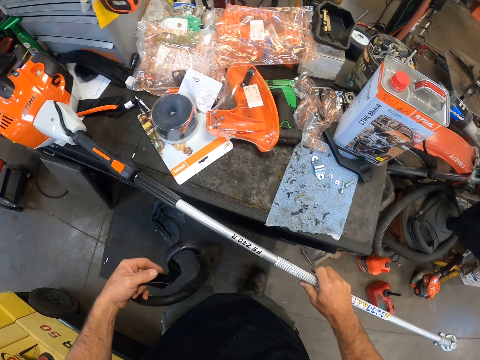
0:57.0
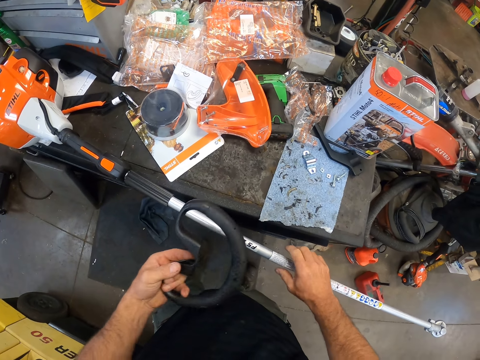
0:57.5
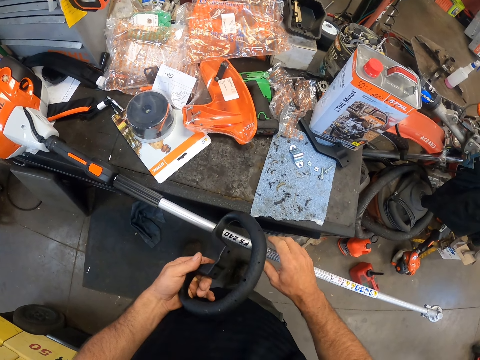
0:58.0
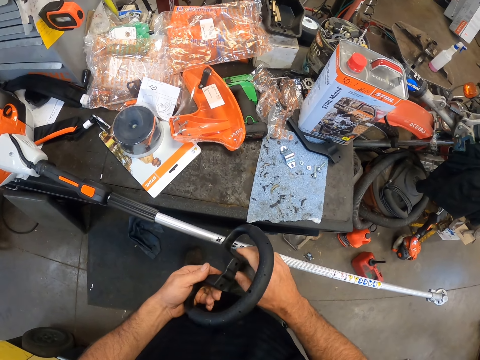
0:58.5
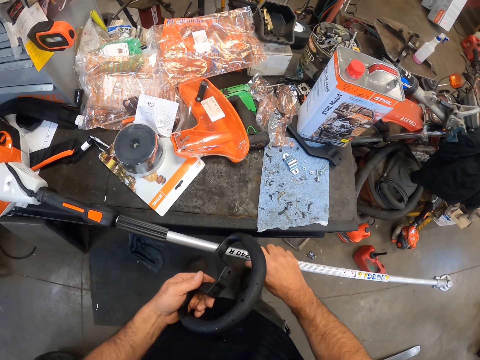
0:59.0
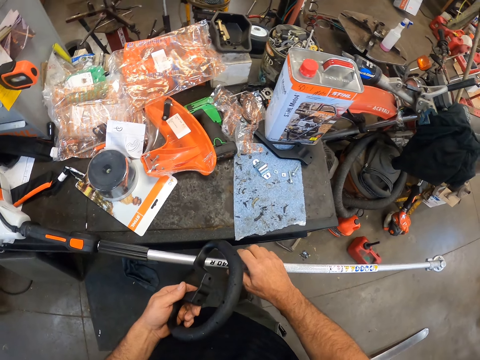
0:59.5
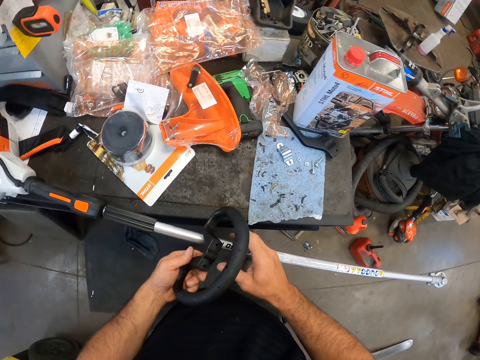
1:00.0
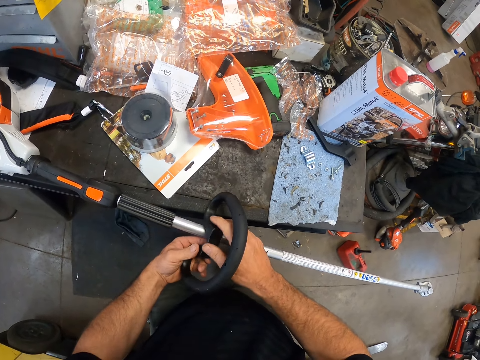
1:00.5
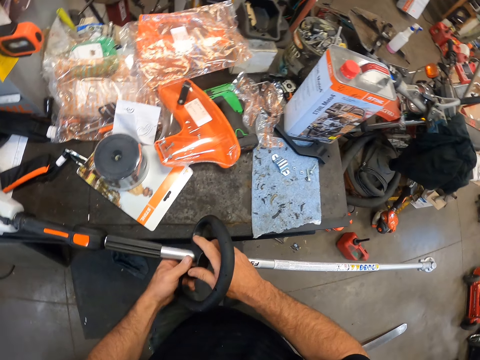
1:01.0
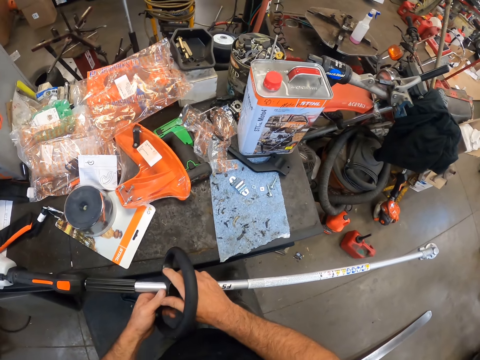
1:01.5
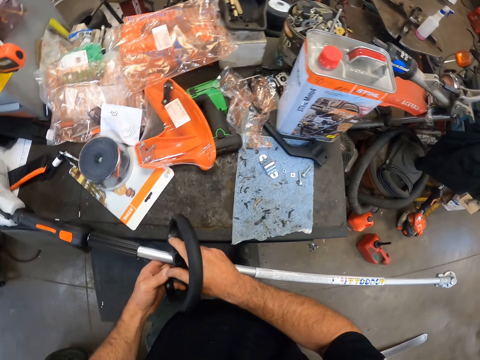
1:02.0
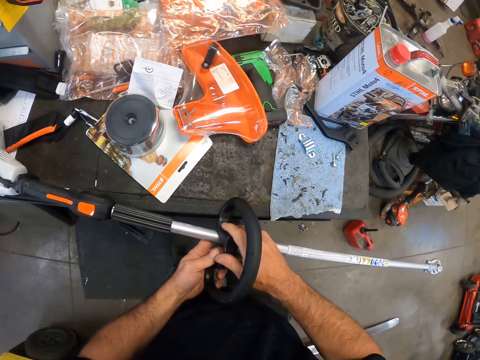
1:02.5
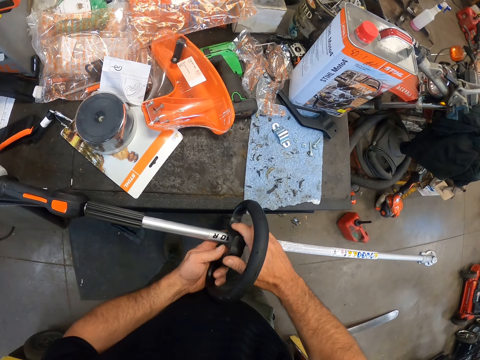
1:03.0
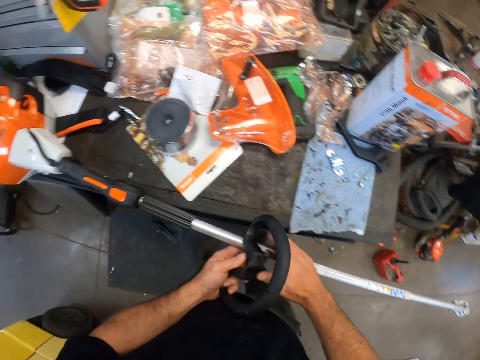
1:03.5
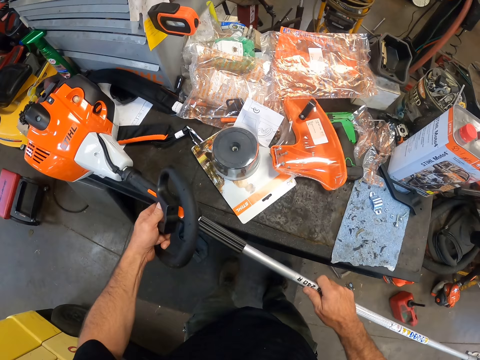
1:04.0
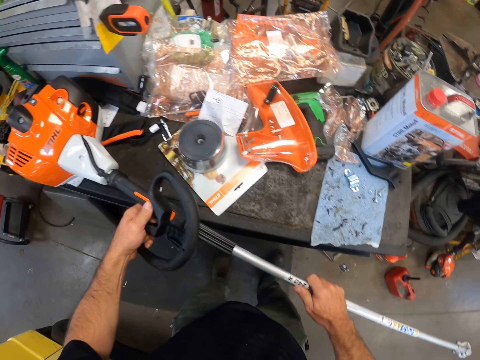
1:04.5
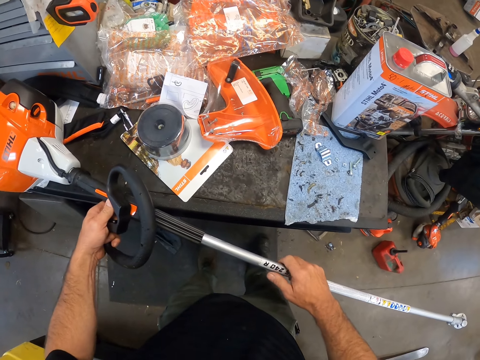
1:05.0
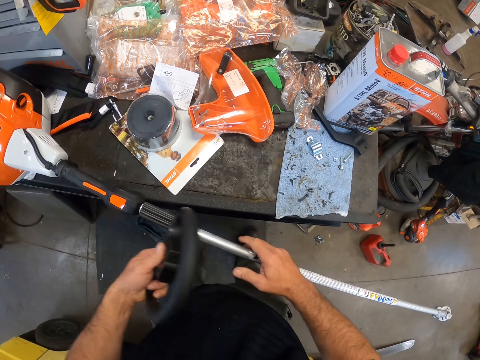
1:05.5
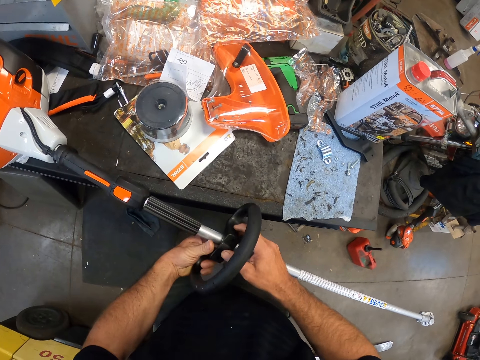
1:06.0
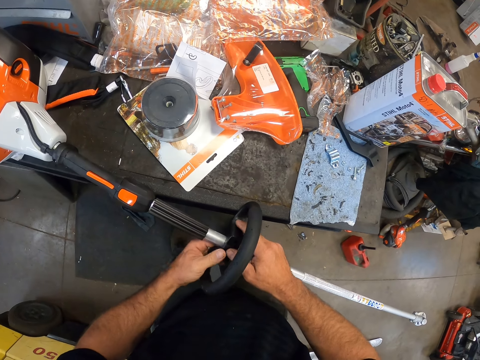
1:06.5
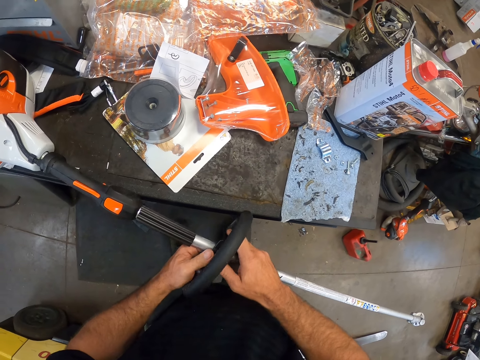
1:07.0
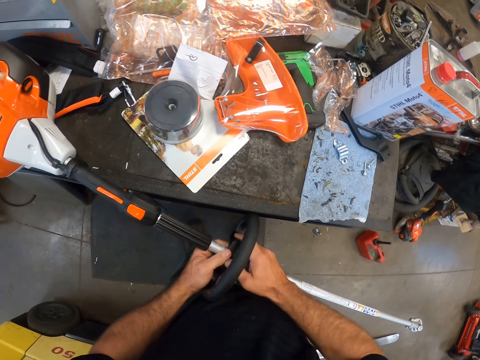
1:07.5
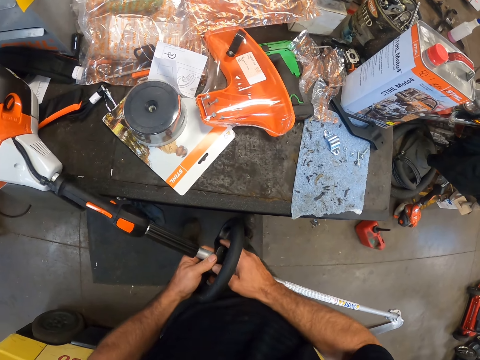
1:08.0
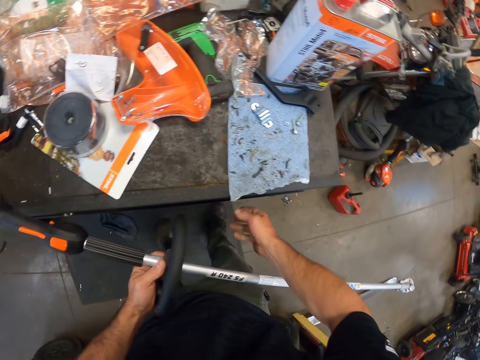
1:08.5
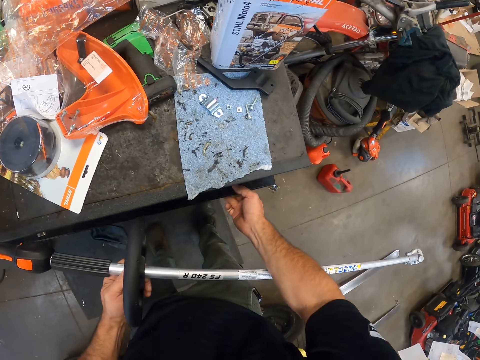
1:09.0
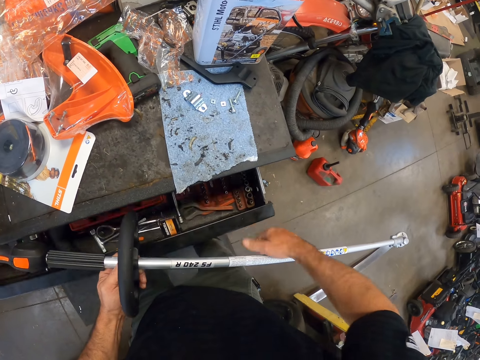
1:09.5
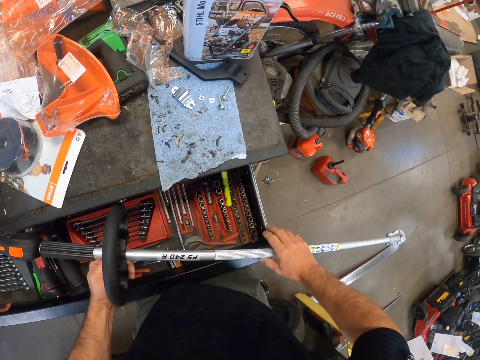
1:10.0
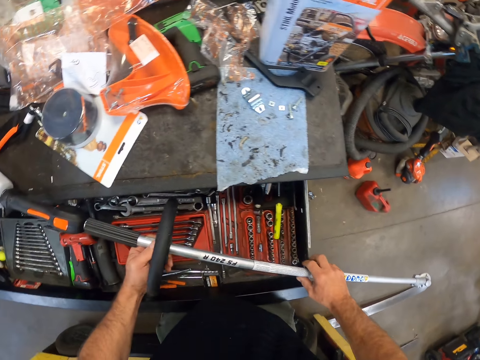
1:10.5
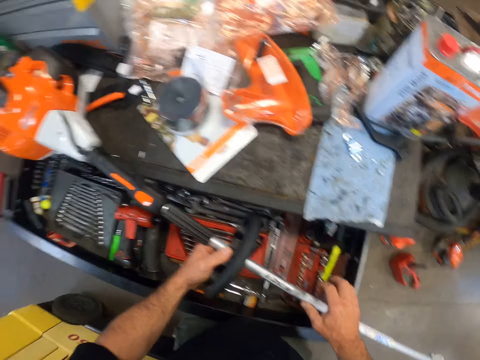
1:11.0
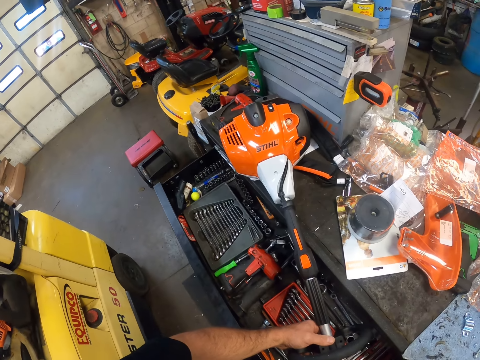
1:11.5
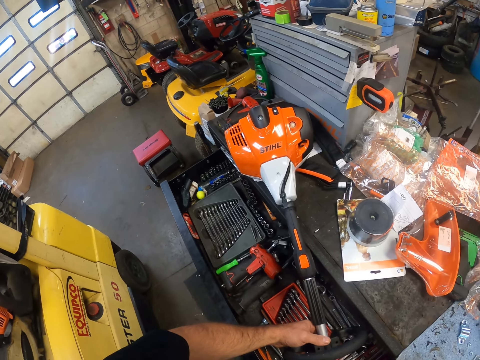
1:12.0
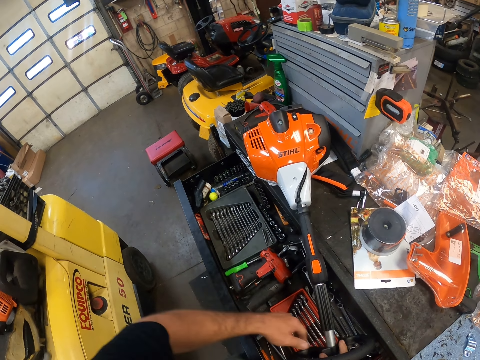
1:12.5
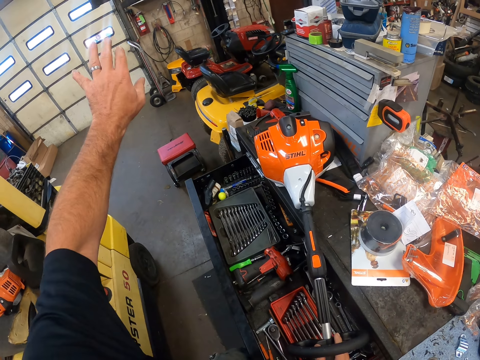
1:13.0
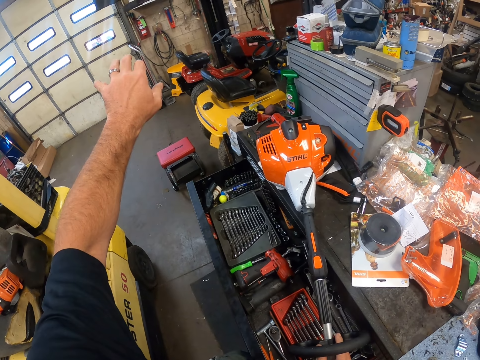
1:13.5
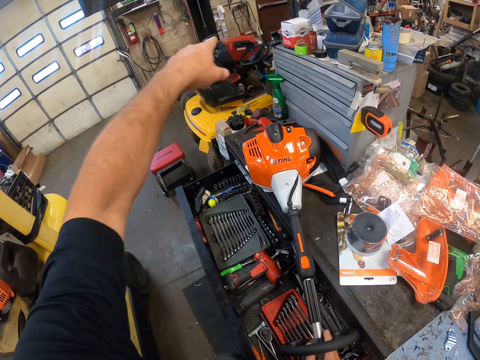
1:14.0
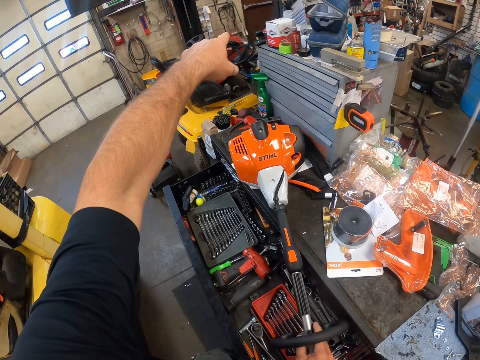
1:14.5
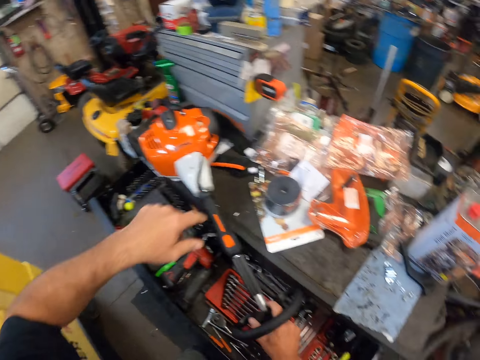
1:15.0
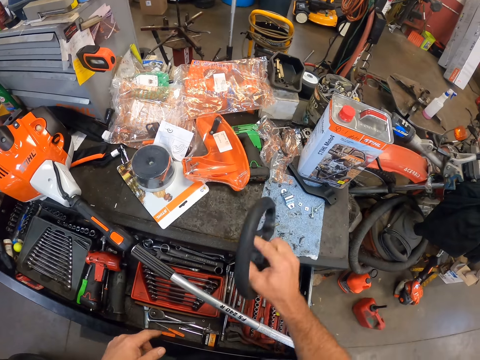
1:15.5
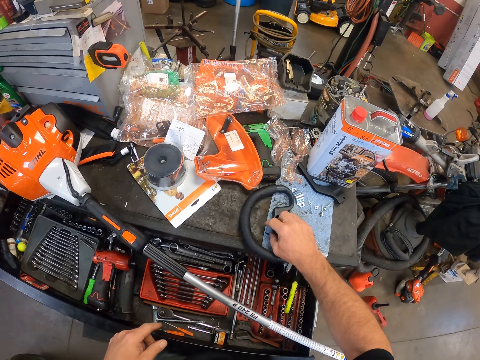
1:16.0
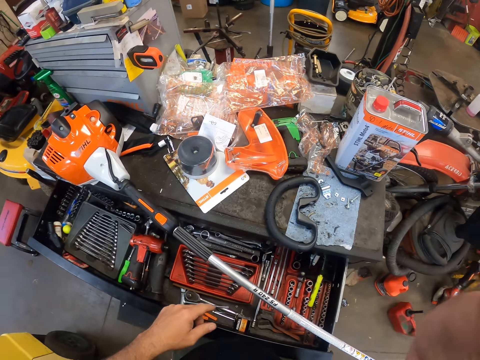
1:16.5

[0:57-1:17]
The camera wearer places the equipment or lawn mower part on the grass trimmer or lawn mower with both hands. He extends the lawn mower. He holds the grass trimmer with both hands. He places the equipment on the grass trimmer with both hands. He touches the table with his right hand and opens a drawer on the table with his right hand. He looks aside. He moves his fingers. He points on something. He lowers his hand. He places the equipment on the table. He touches something.
